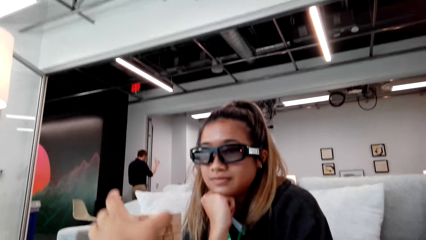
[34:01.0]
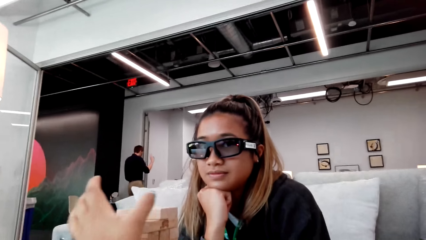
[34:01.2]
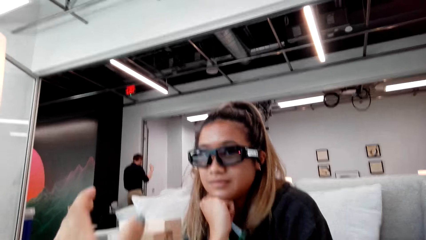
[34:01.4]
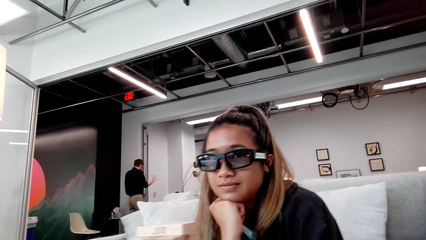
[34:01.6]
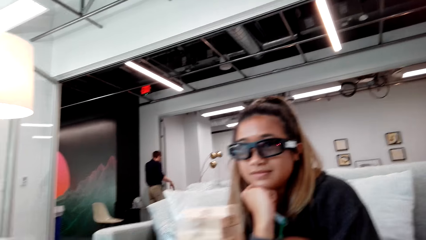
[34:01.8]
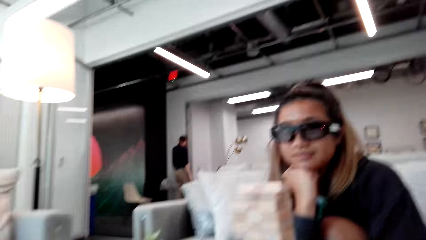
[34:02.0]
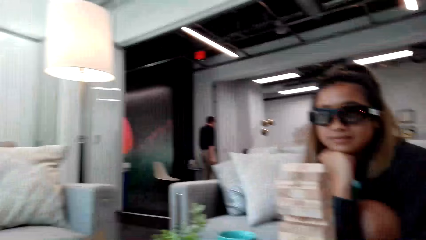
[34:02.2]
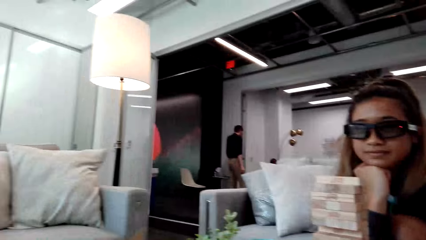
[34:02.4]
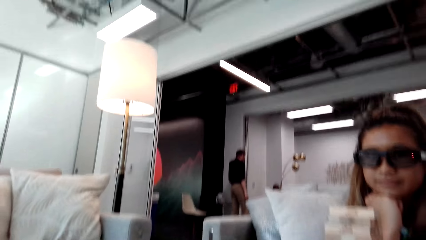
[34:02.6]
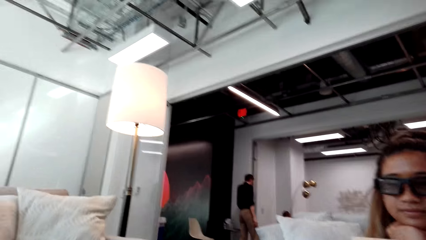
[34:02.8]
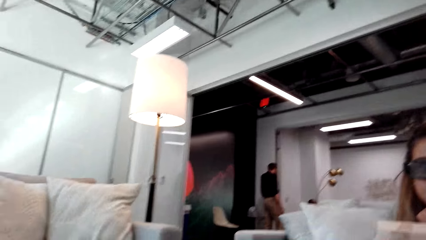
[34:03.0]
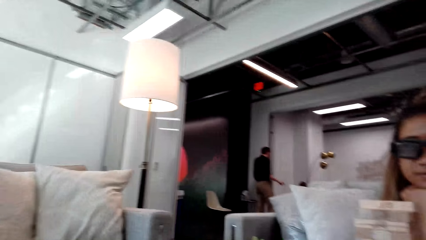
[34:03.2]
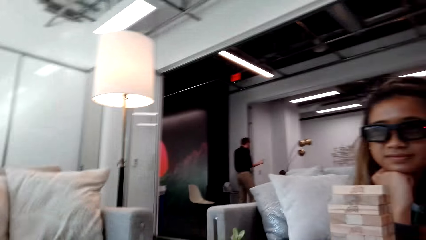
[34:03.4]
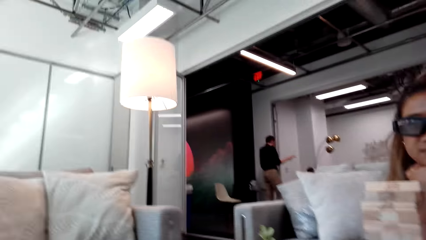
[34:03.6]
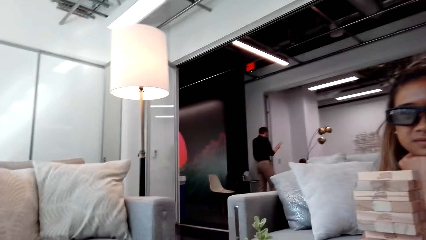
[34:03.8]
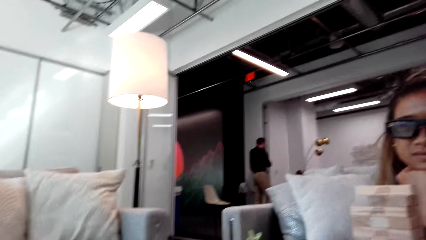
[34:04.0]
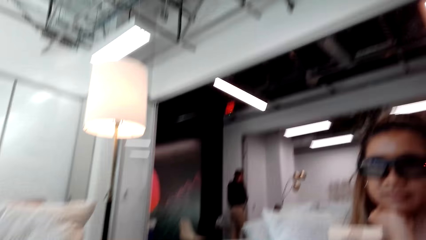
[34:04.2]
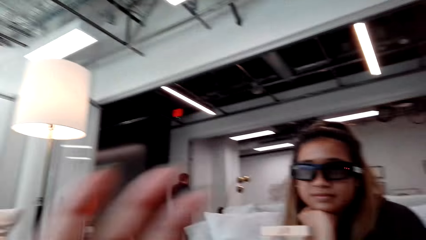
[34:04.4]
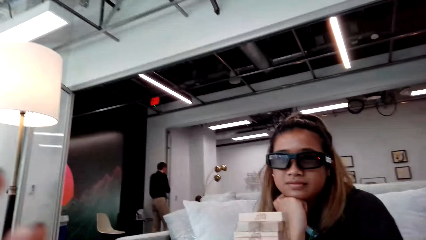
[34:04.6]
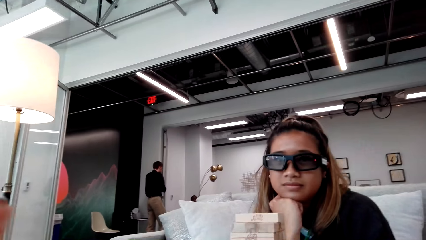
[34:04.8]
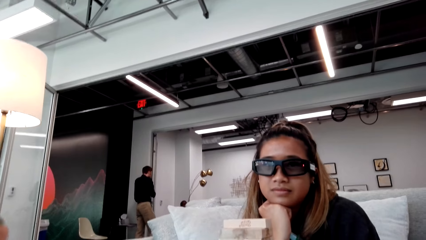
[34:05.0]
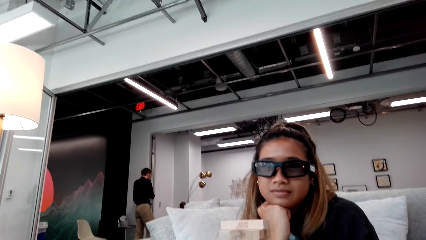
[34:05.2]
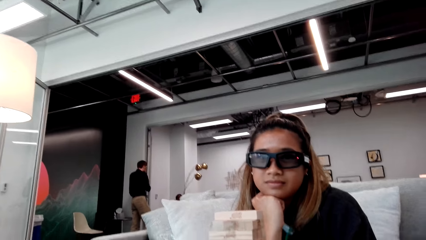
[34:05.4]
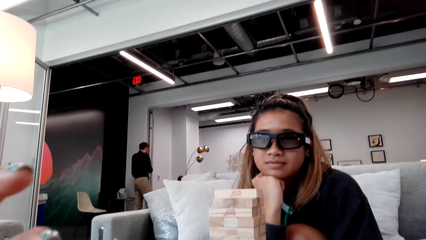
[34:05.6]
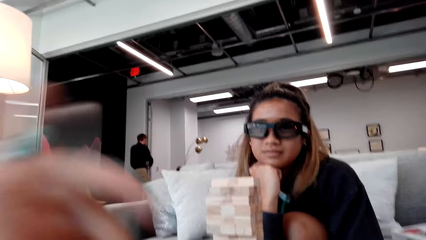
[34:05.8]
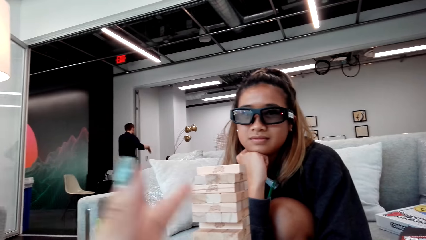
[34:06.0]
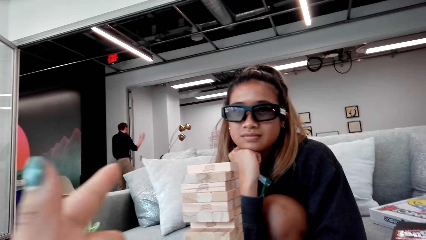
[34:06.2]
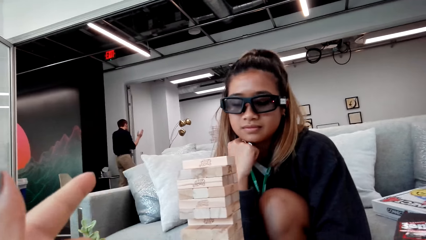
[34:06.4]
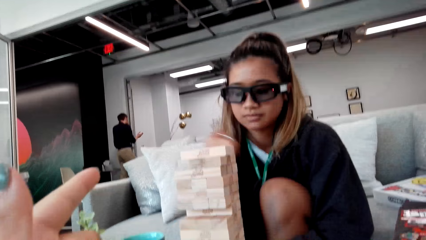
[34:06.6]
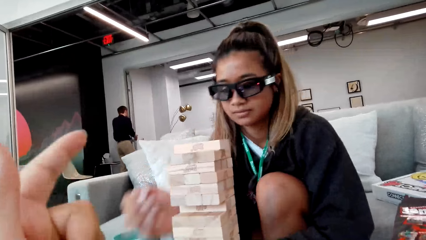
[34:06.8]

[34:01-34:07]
The camera wearer talks to a lady.

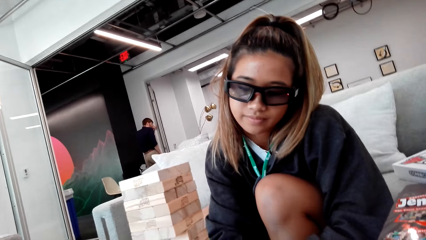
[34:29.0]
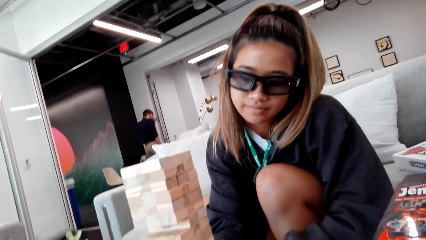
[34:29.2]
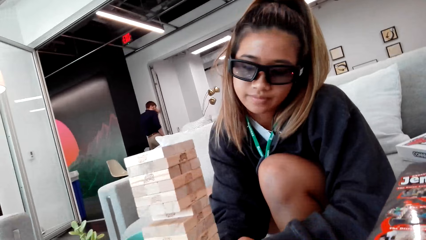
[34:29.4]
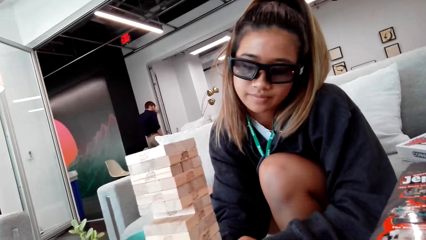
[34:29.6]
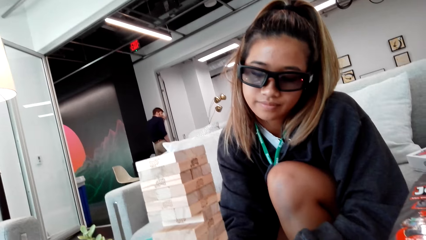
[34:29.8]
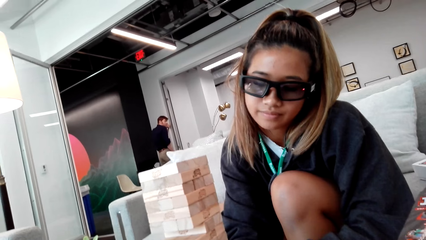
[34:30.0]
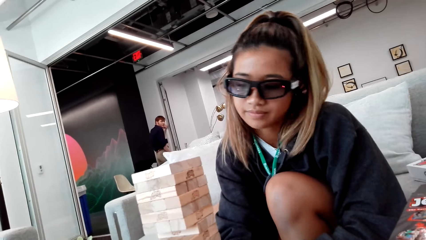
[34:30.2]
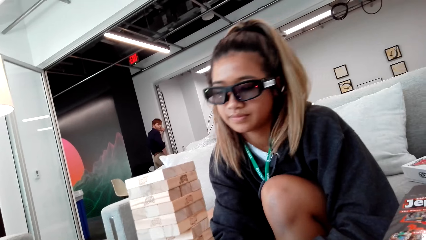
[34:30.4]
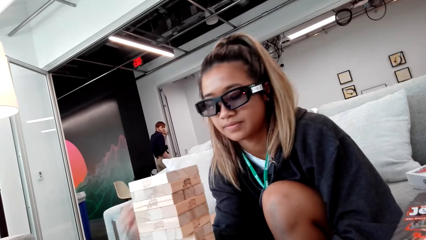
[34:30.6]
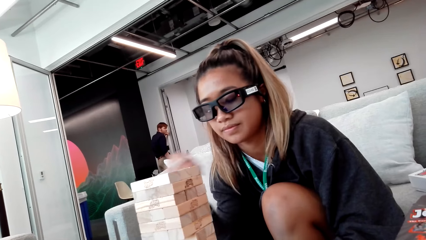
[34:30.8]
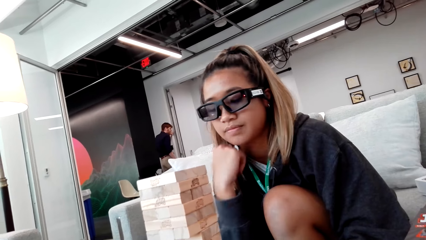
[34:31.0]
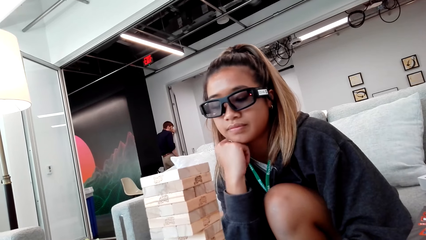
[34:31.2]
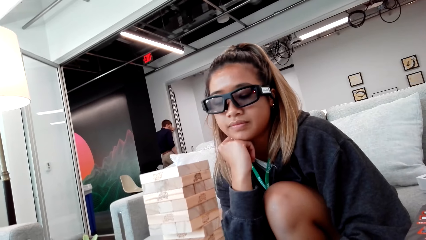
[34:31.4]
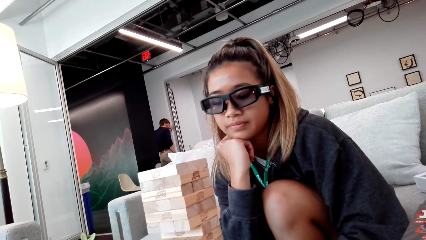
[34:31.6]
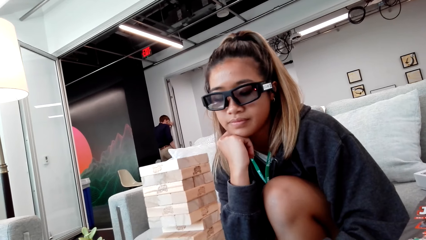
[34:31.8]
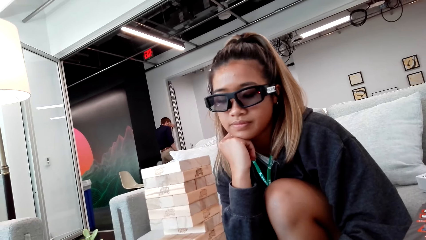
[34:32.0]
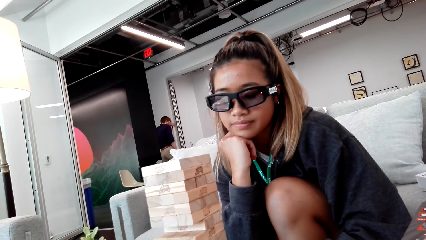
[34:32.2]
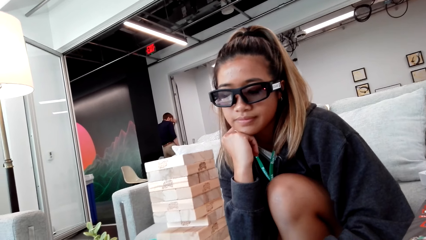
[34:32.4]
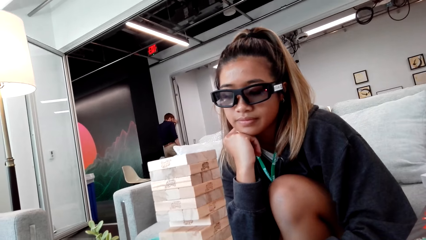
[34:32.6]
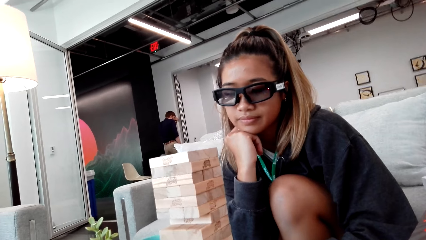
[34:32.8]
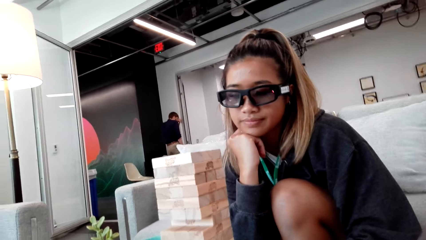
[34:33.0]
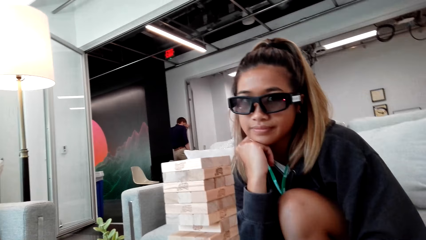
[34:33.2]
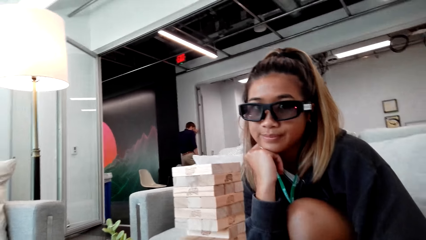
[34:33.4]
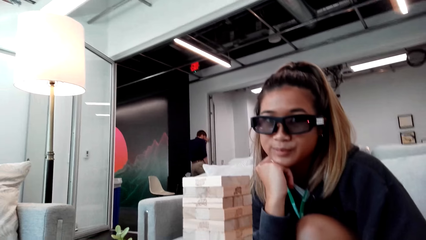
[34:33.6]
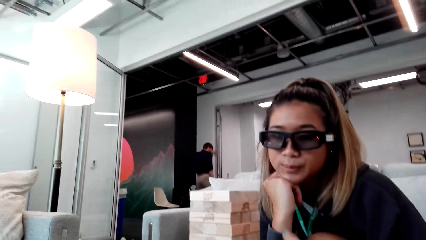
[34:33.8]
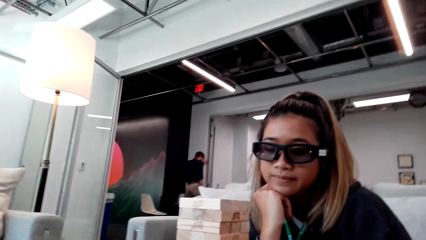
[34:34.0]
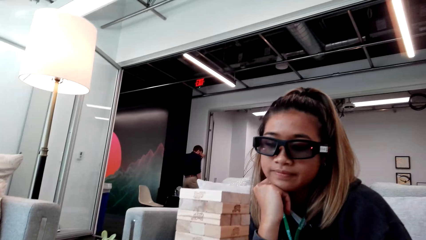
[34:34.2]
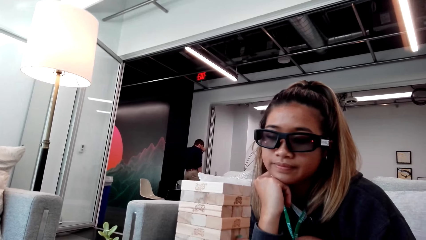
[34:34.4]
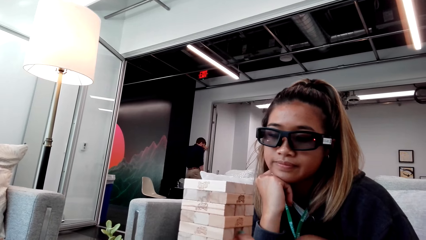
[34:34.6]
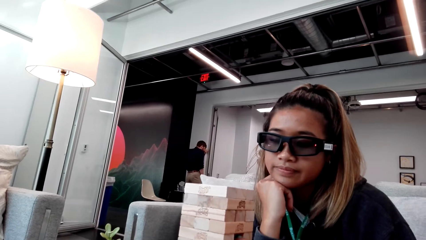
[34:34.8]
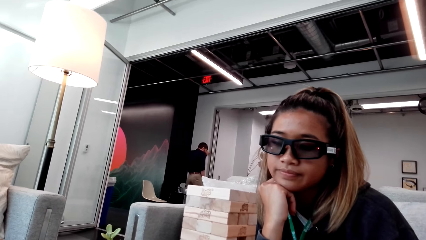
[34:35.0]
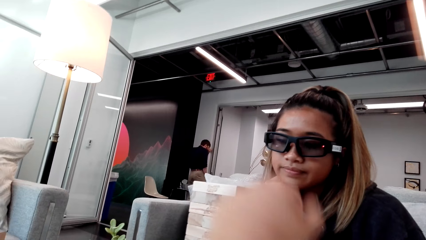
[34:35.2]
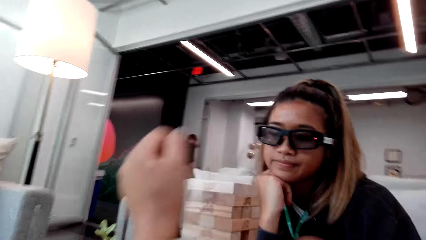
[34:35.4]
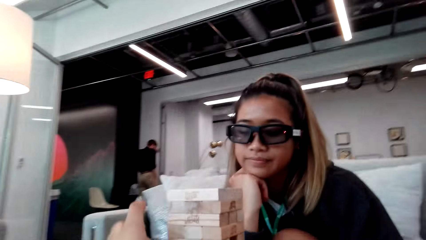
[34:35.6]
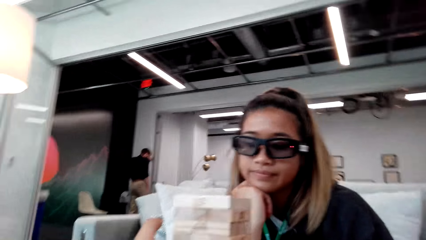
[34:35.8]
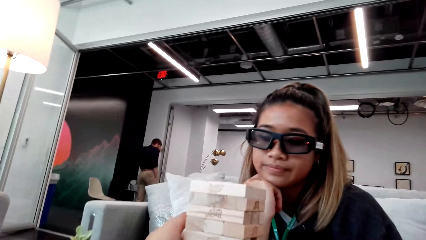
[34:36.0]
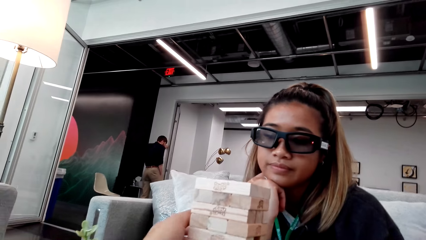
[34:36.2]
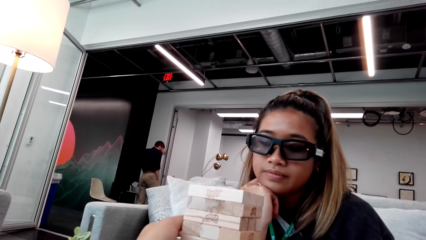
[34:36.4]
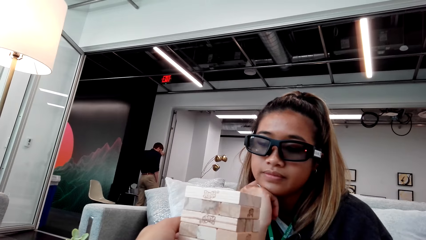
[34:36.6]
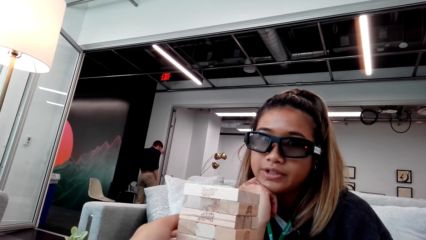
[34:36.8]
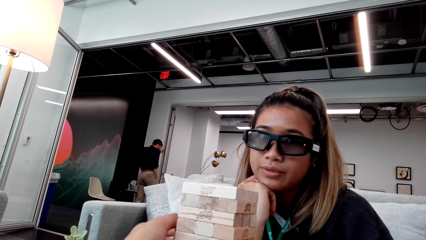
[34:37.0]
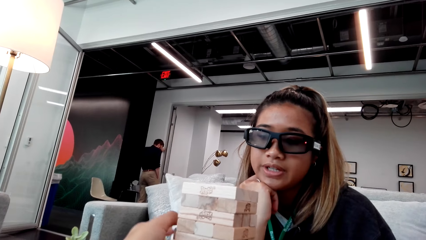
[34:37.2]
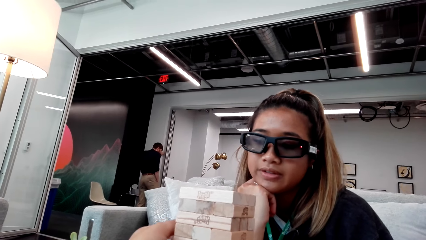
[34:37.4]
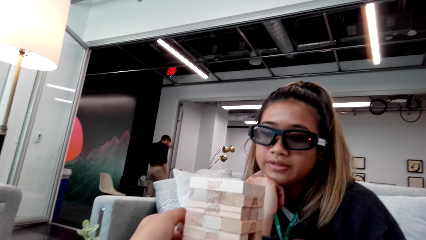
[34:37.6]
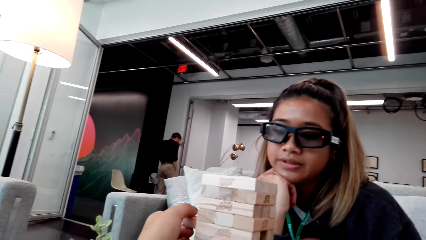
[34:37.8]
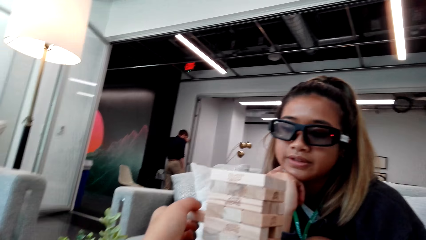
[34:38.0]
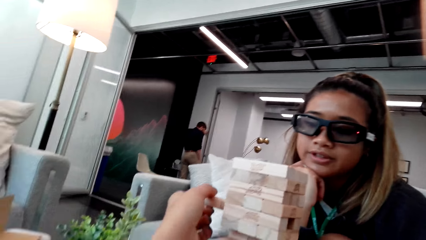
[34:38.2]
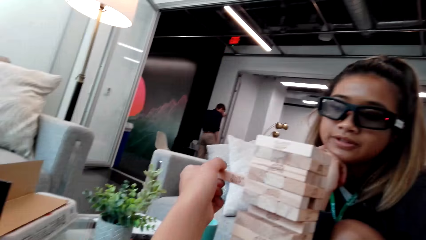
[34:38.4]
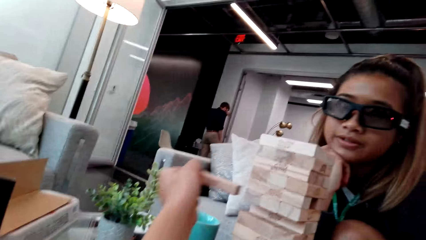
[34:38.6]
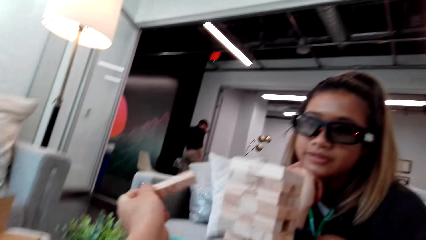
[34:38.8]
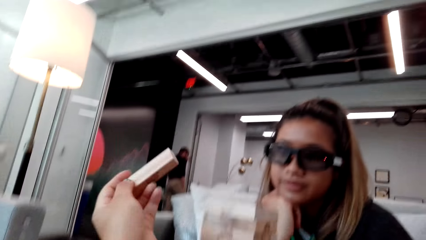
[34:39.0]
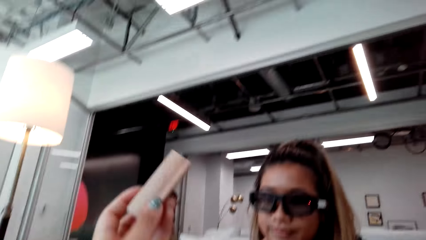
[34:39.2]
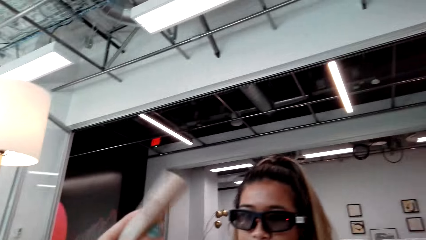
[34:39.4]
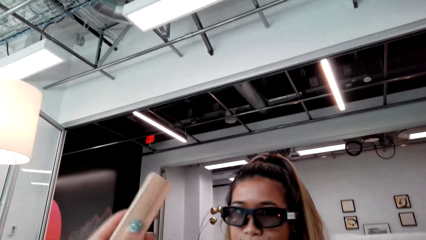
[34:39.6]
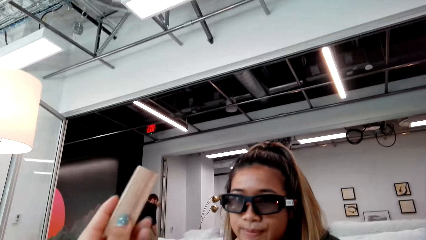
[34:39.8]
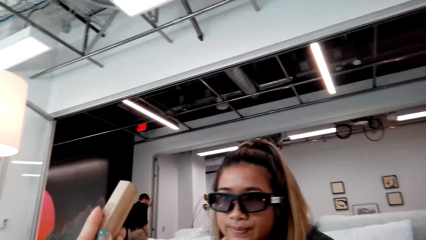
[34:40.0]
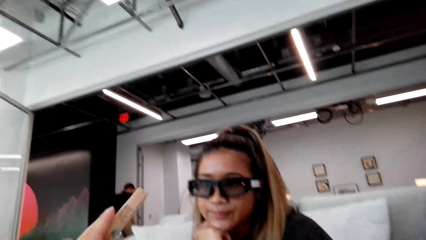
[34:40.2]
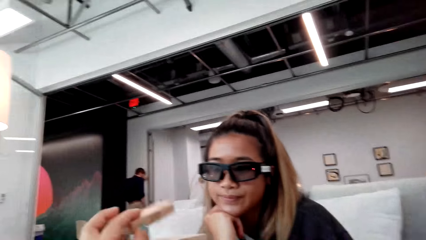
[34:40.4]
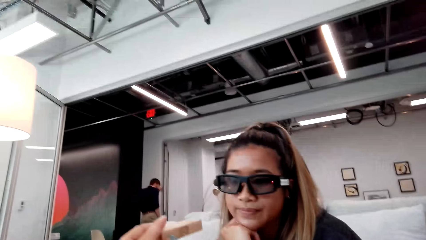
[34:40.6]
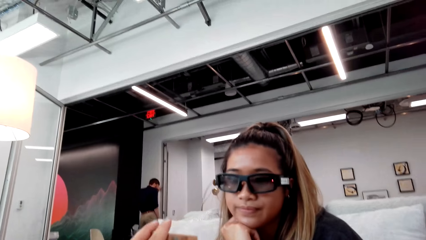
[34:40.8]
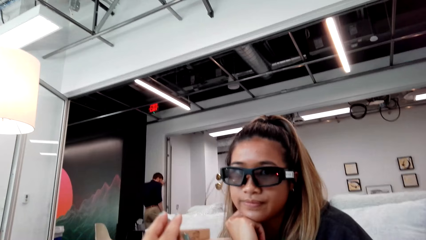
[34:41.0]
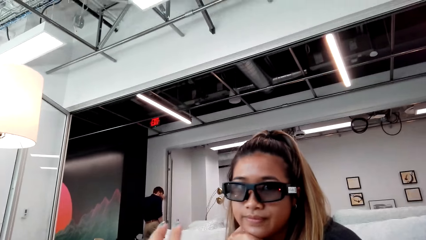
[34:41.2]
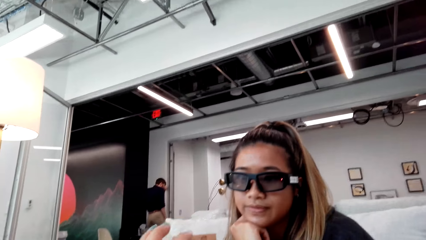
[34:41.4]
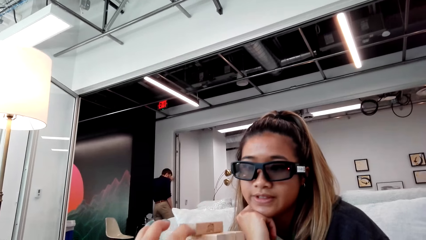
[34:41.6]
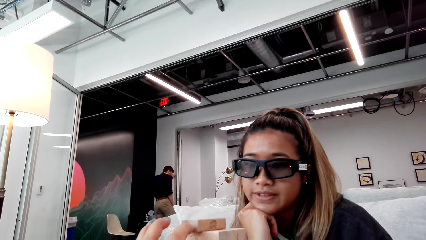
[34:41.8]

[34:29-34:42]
A lady touches her cheeks. The camera wearer removes a brick from the block. They talk to the lady.
